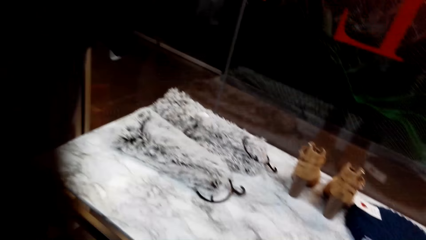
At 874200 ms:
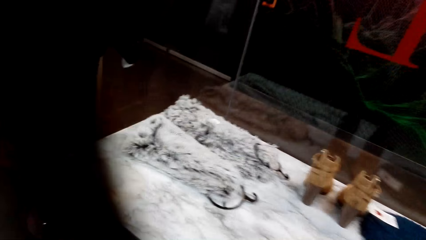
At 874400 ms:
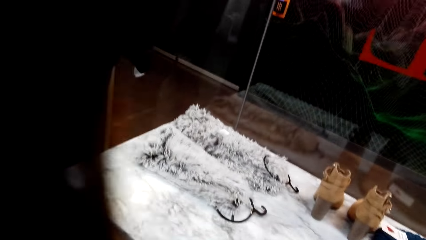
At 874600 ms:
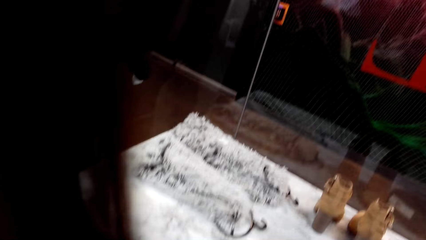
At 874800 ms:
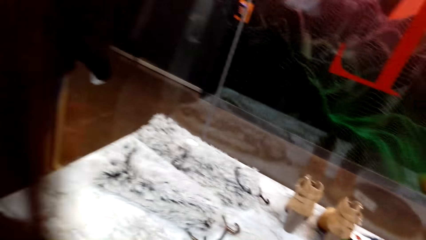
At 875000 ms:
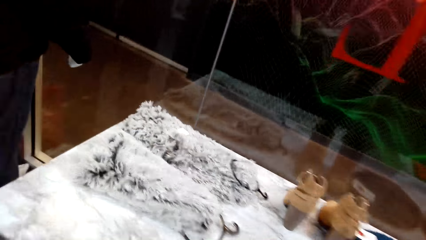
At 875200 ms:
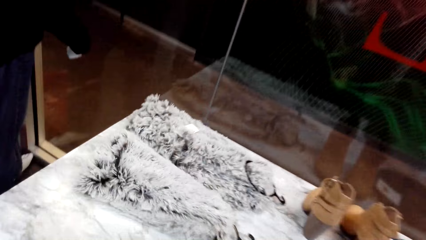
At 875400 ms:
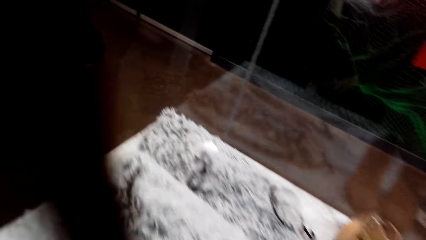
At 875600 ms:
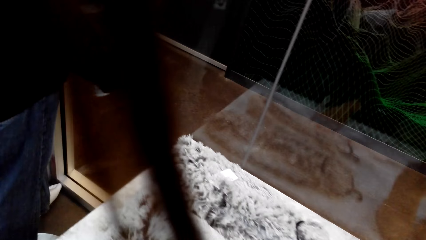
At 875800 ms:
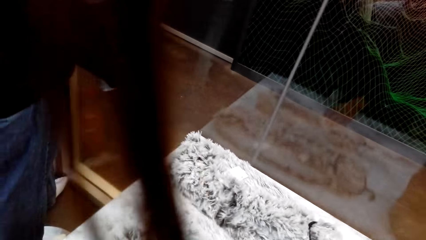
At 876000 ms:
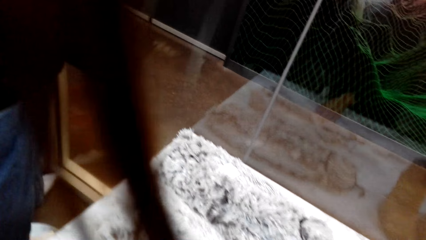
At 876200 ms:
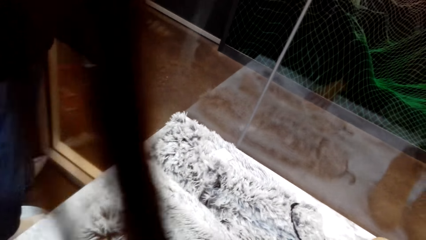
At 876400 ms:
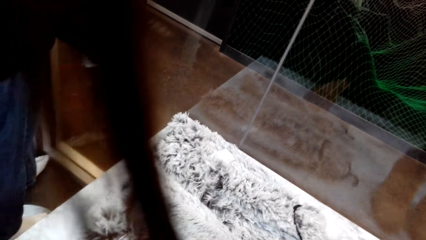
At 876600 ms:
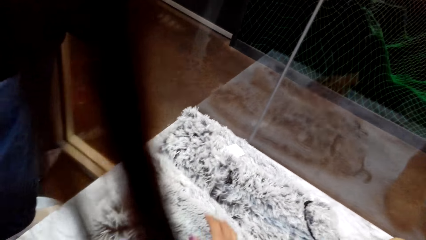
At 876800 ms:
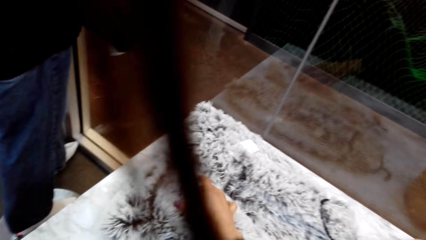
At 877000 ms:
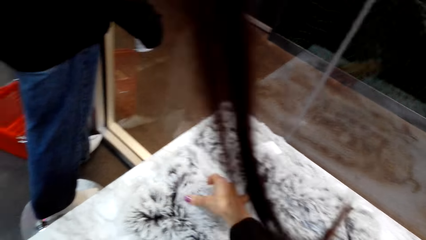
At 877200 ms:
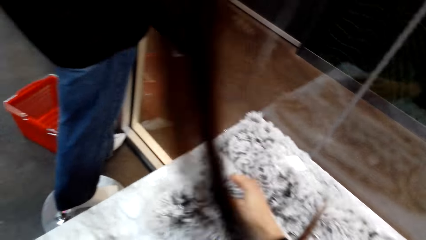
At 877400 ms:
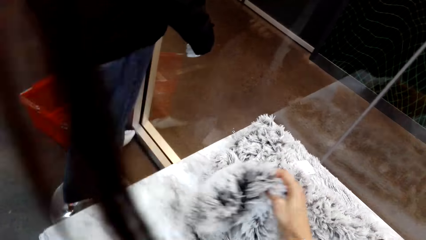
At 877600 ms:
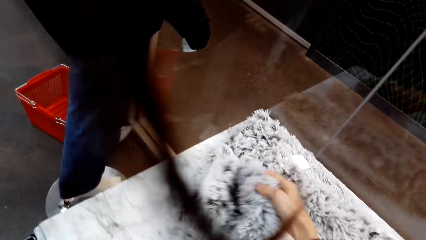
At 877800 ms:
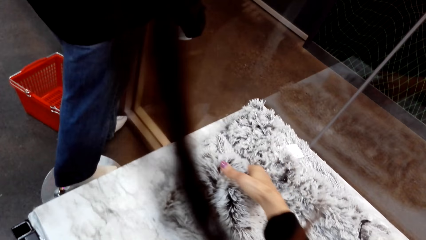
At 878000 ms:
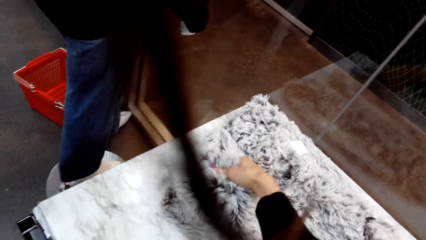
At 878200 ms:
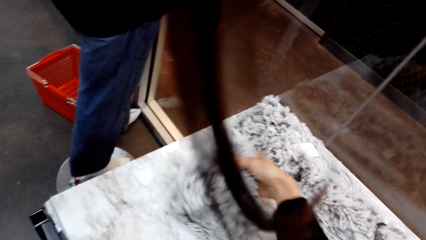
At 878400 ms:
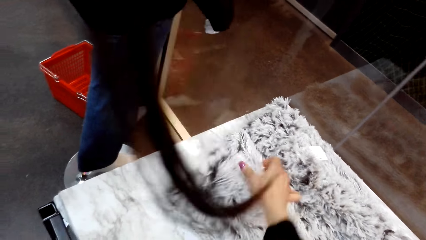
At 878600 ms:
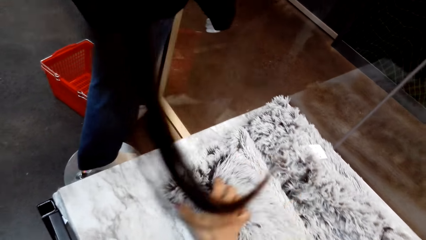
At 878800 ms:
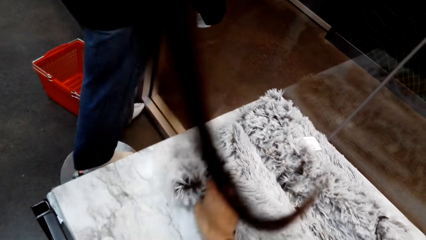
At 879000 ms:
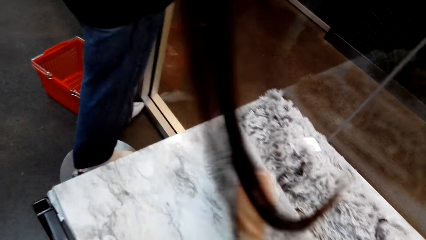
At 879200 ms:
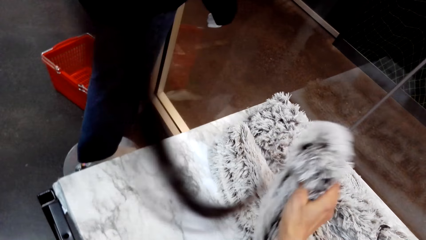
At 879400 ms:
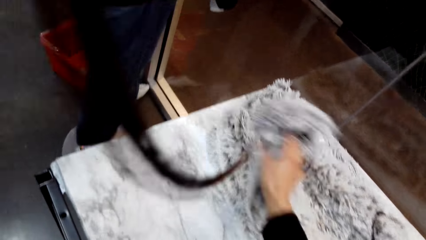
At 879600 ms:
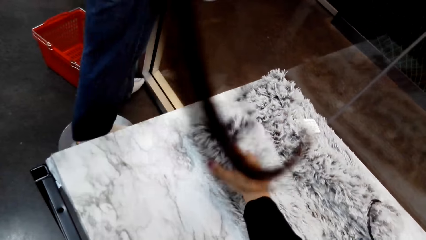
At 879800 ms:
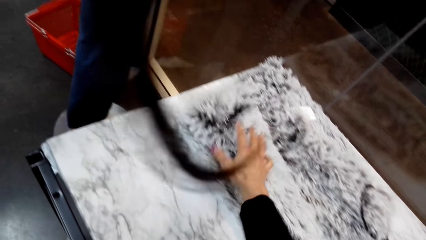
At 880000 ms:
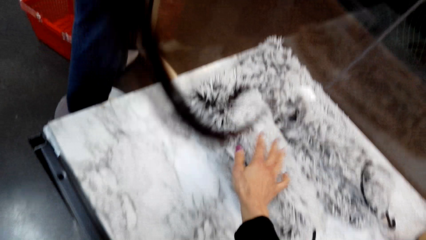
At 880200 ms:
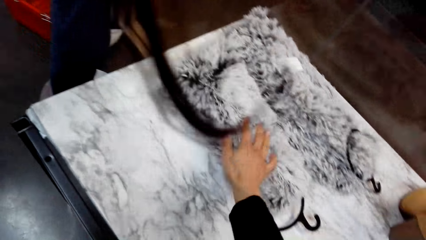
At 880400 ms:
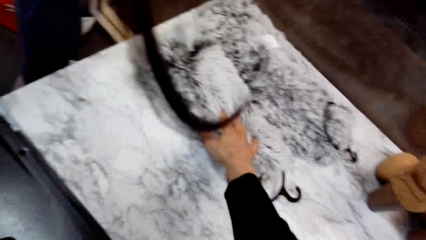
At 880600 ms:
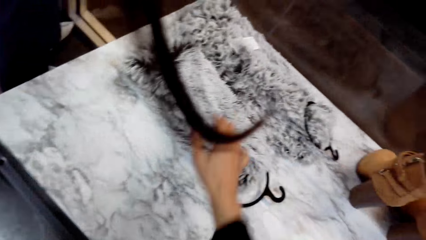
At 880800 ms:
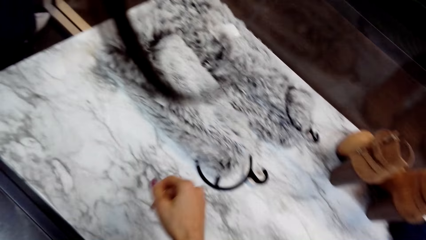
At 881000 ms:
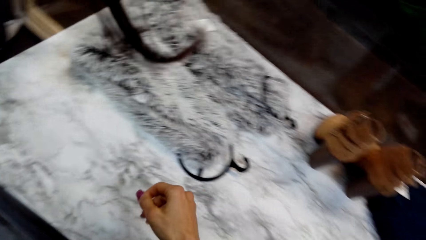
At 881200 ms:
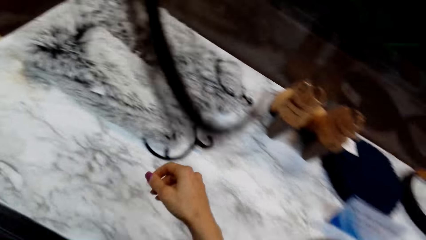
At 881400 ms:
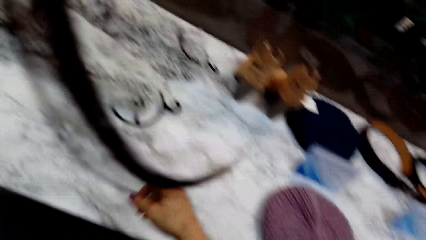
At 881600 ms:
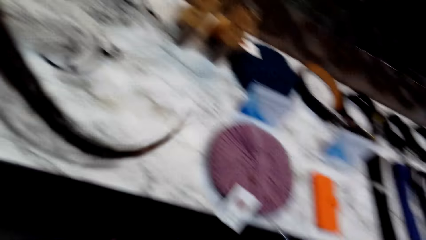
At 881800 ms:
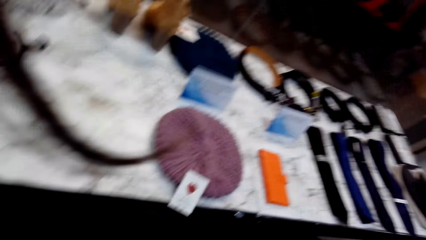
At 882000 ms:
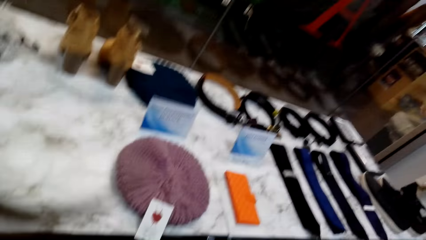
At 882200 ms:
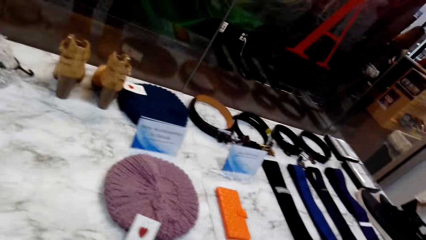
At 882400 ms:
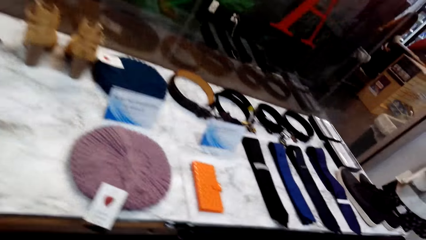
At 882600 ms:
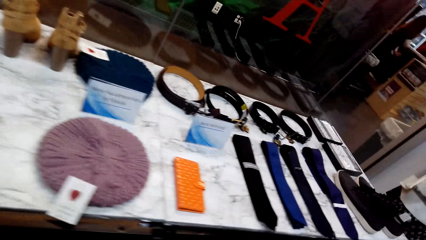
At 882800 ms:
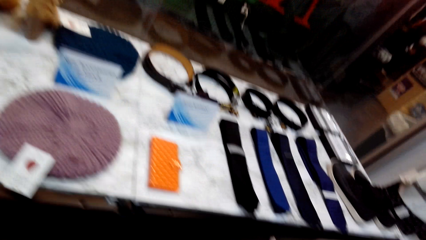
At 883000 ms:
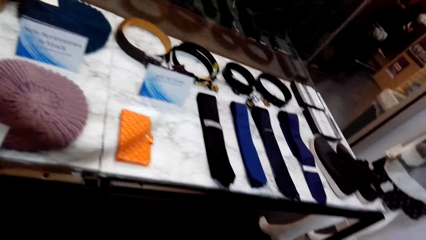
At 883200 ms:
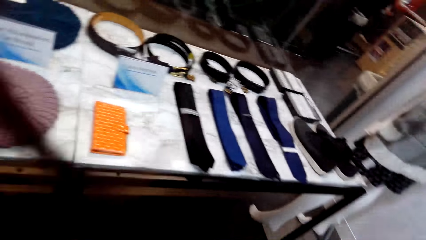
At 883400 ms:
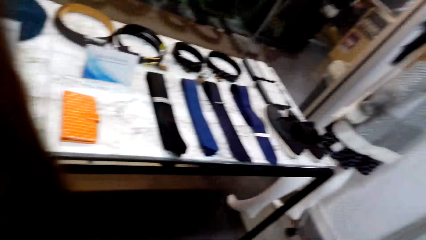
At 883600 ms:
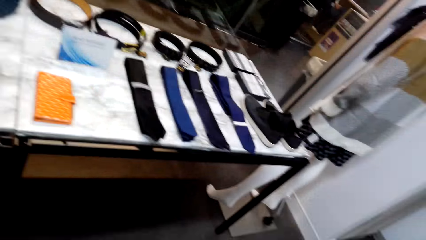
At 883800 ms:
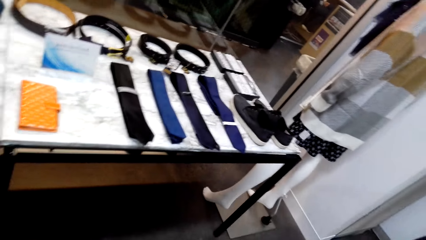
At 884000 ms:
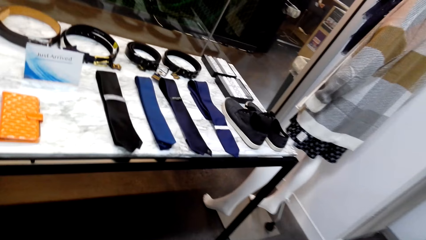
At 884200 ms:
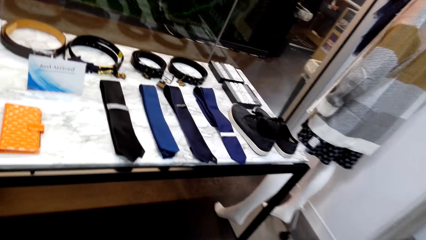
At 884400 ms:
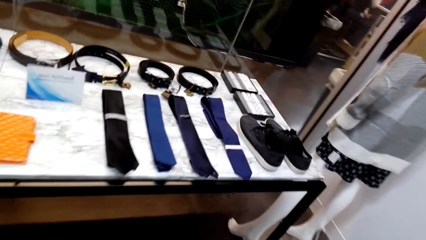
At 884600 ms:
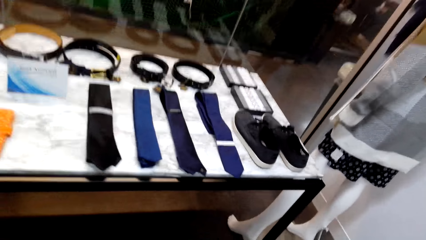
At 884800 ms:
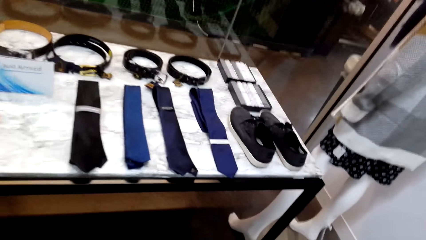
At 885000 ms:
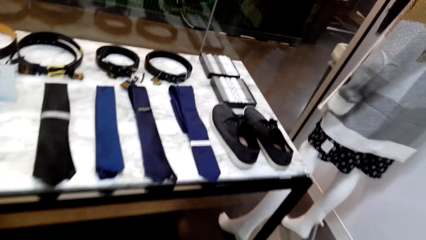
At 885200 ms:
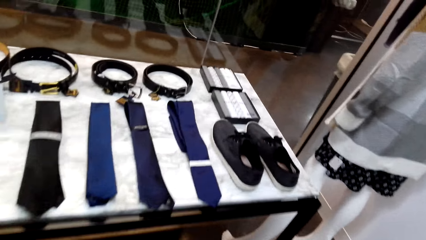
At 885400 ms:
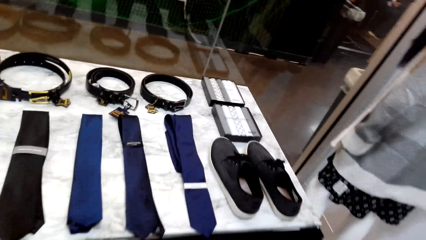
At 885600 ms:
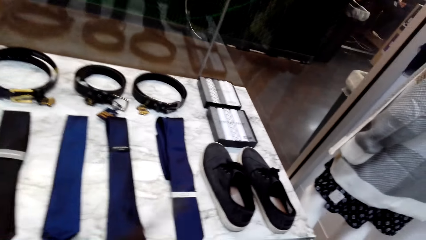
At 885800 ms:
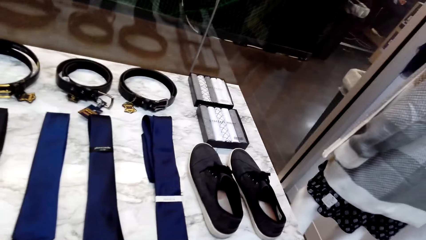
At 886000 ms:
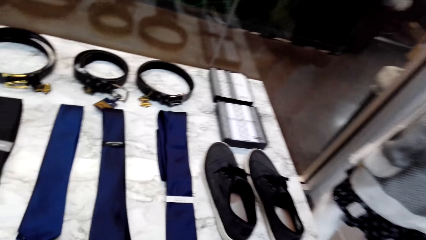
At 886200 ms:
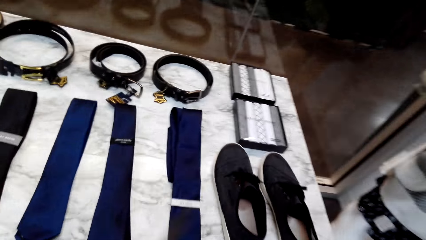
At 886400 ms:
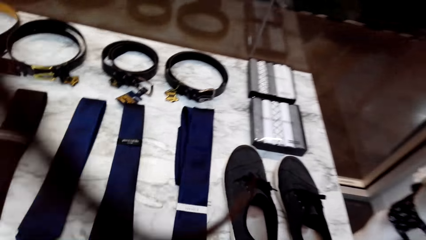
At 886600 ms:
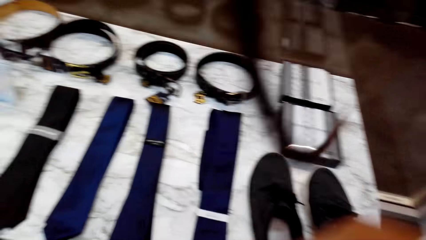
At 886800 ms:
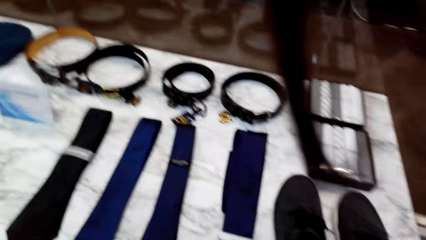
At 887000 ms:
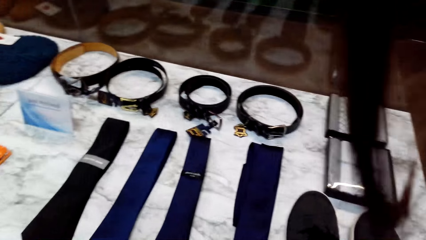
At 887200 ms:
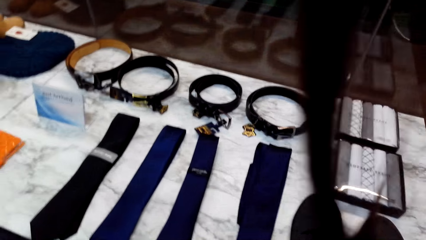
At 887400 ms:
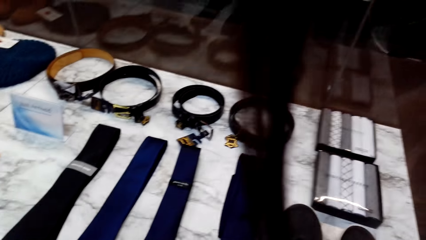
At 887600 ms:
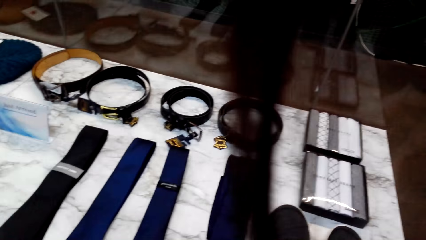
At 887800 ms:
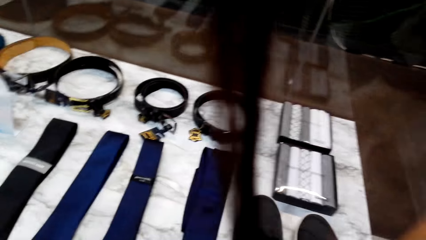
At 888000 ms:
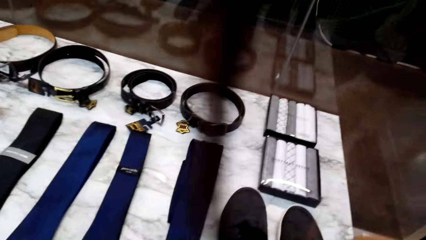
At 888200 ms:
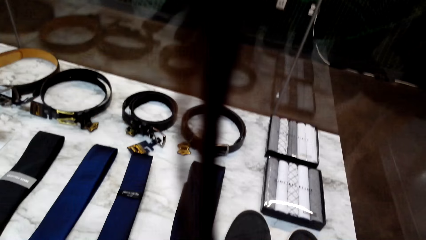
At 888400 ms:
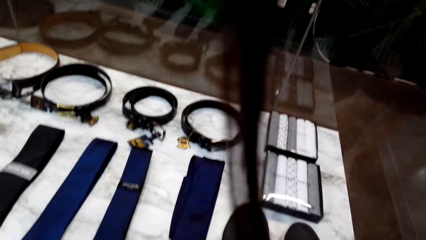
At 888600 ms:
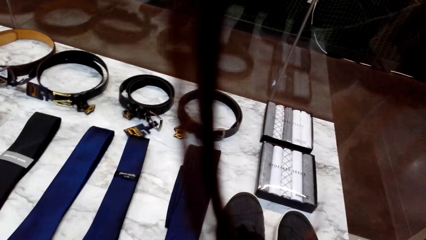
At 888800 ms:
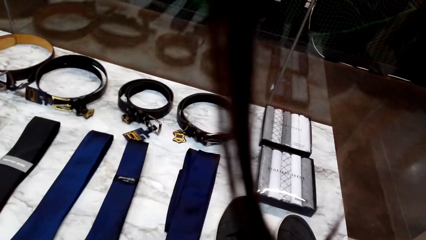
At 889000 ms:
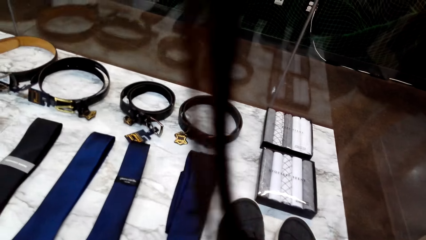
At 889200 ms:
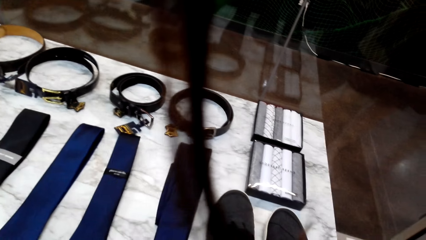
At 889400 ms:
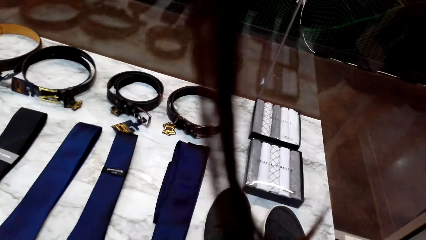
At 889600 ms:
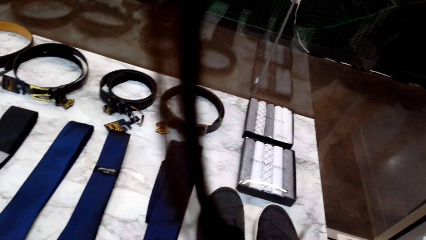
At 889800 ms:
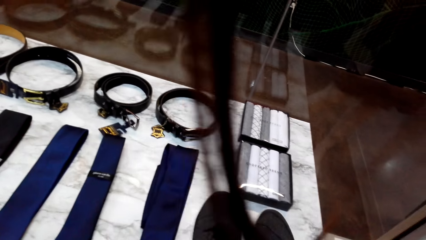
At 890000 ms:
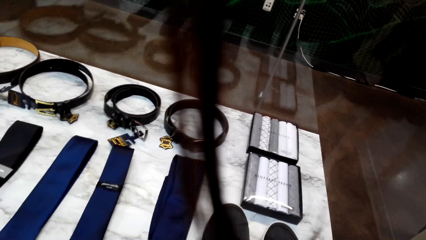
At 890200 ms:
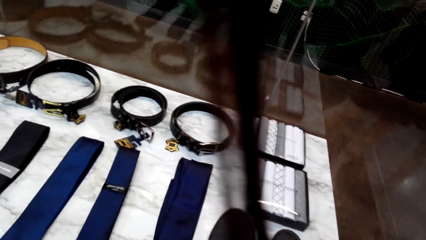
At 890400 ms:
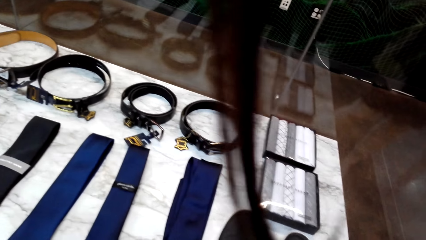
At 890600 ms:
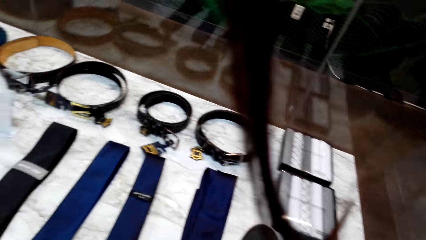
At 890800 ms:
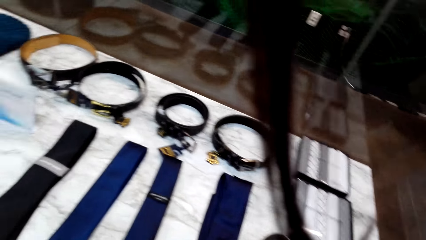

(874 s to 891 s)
The camera wearer walks in the room. They touch a scarf on the table. They arrange the scarf. They walk in the room.
